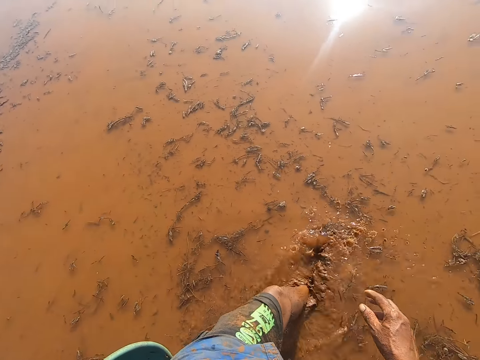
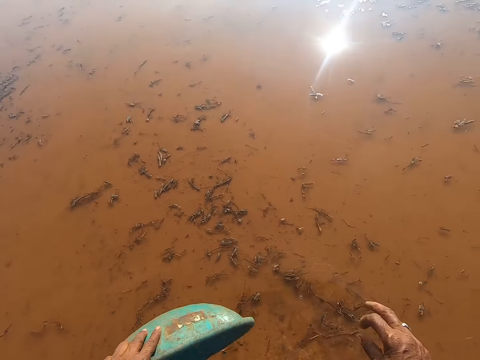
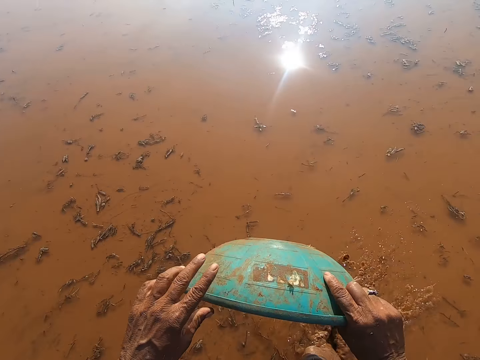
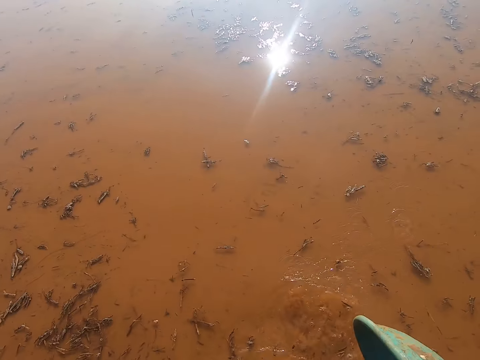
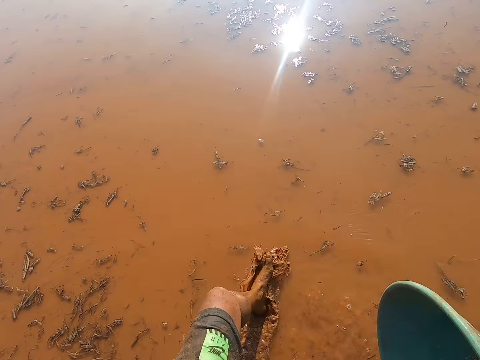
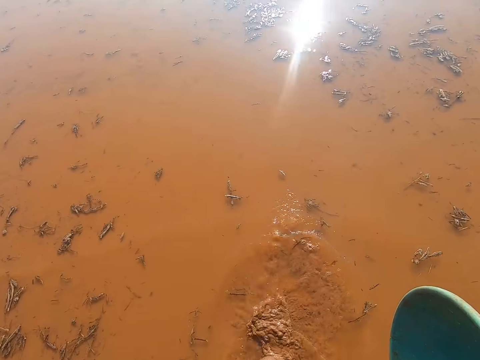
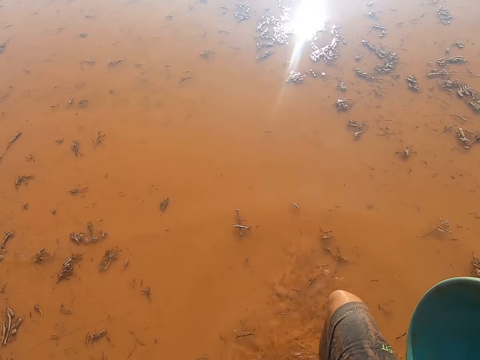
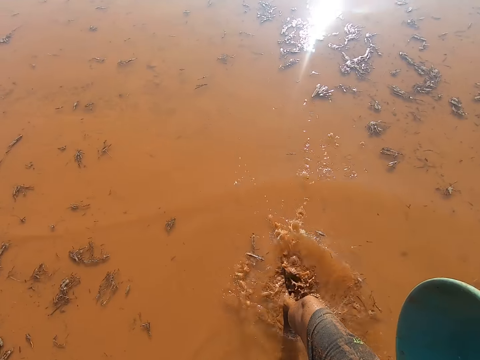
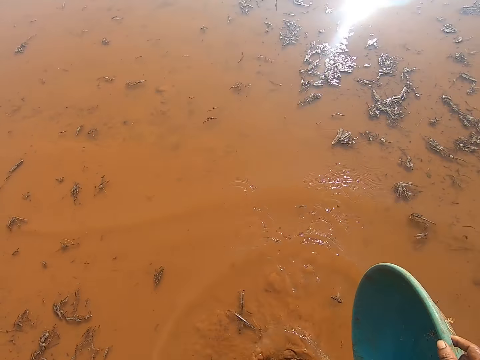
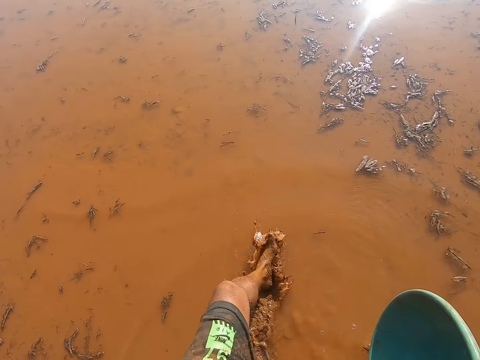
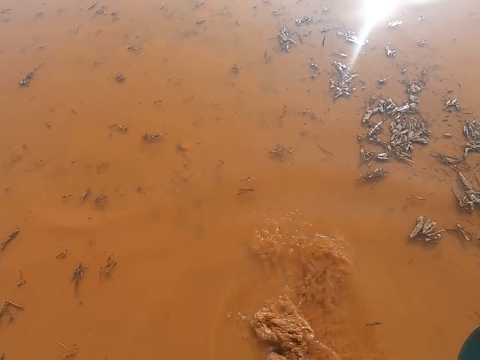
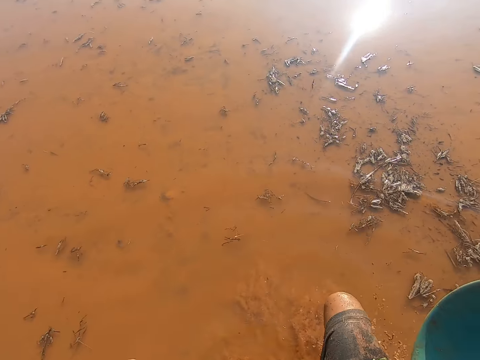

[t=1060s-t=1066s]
The camera wearer passes the bowl of grass seeds in his left hand to his right hand.

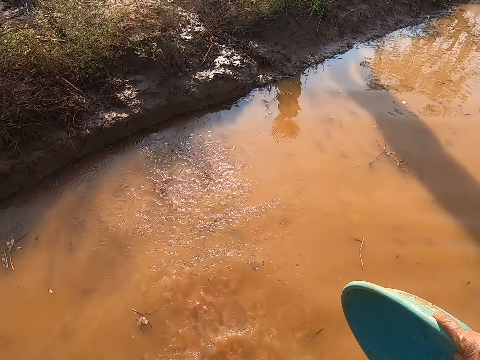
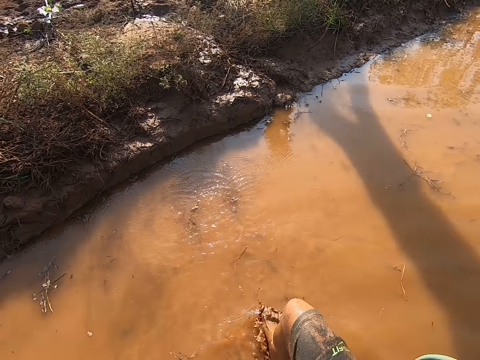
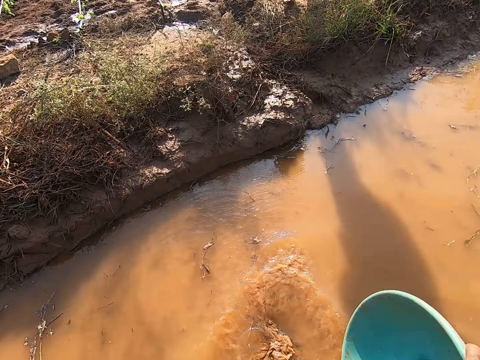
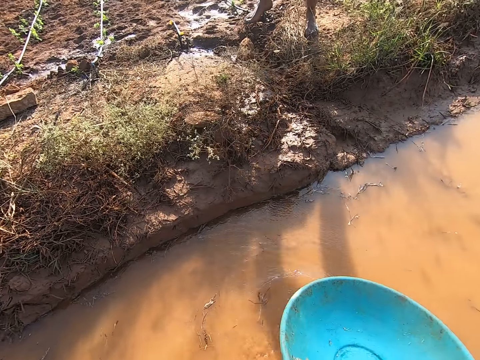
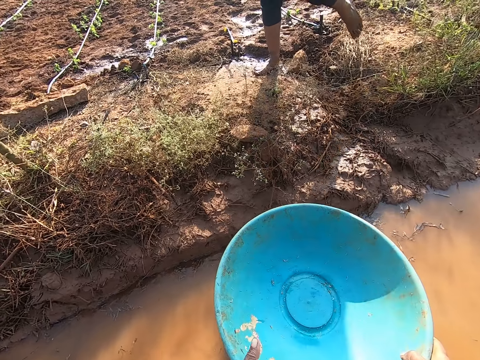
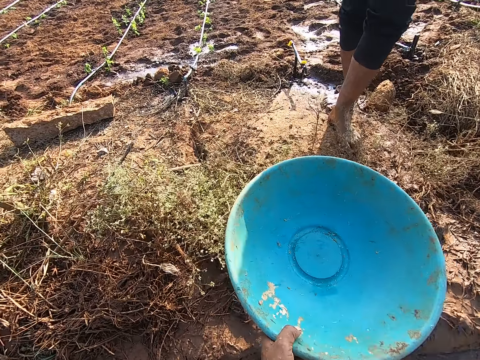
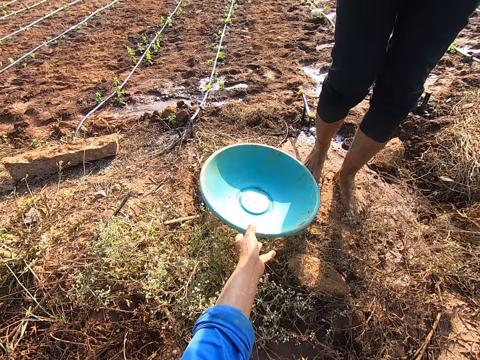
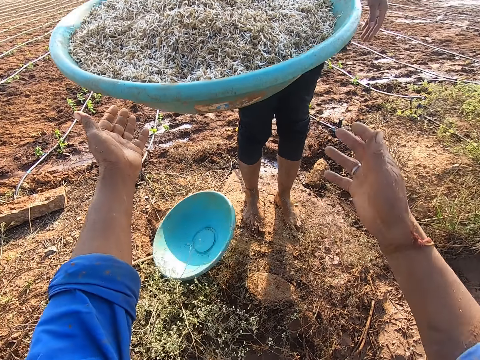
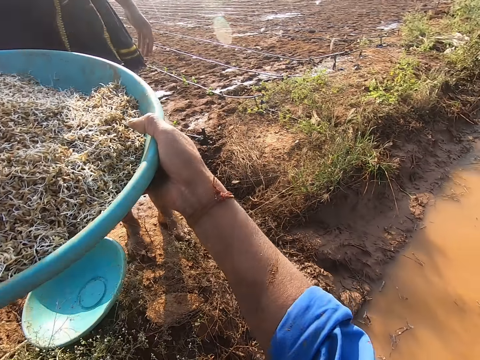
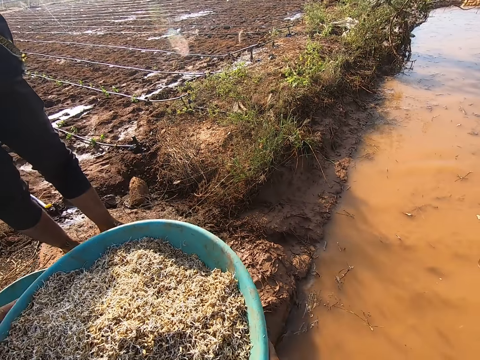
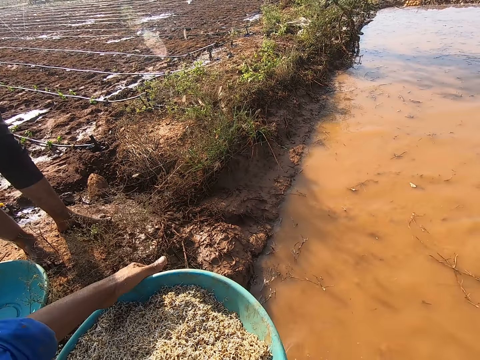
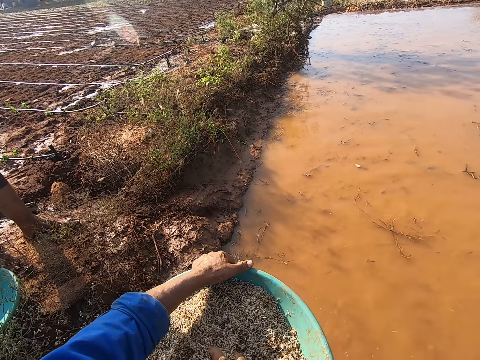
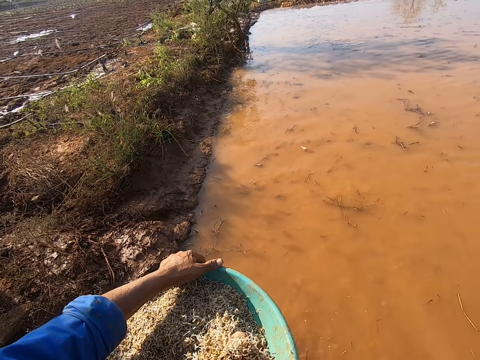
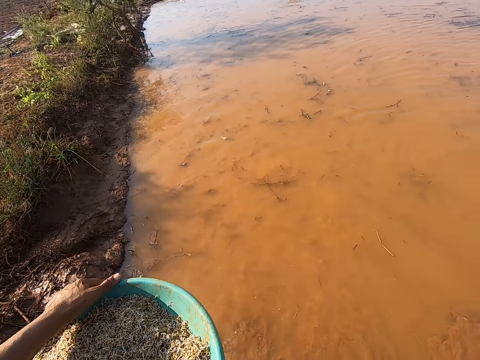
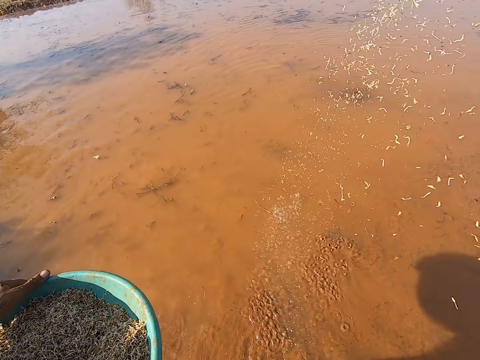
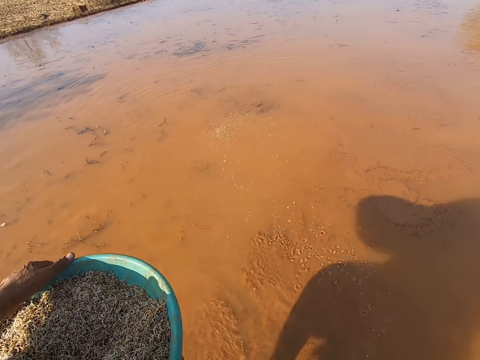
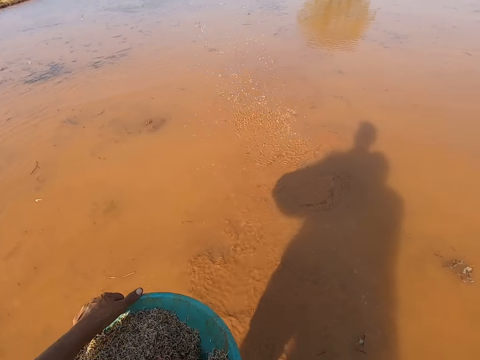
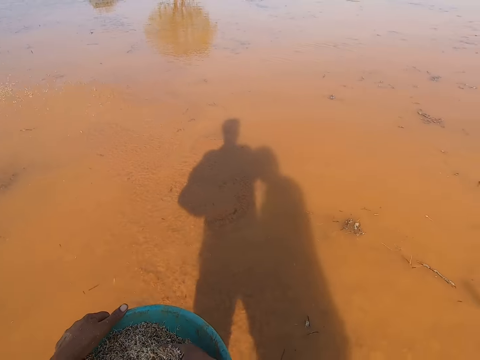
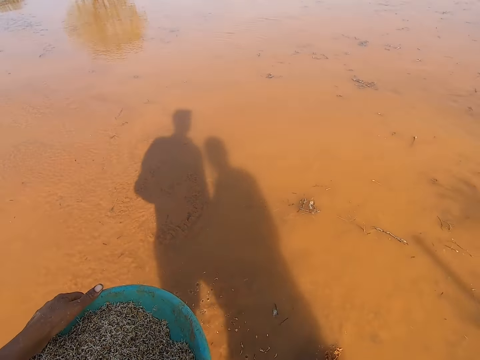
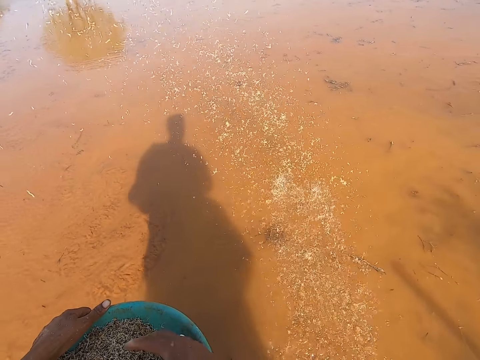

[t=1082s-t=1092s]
The camera wearer passes the bowl of grass seeds in his right hand to his left hand. He drops the bowl of grass seeds in his left hand on the ground. The man passes a bowl of grass seeds in his right hand to the camera wearer. The camera wearer picks grass seeds from the bowl in his left hand with his right hand. He spreads the grass seeds in his right hand on the moist ground. He picks grass seeds from the bowl in his left hand with his right hand. He spreads the grass seeds in his right hand on the moist ground.

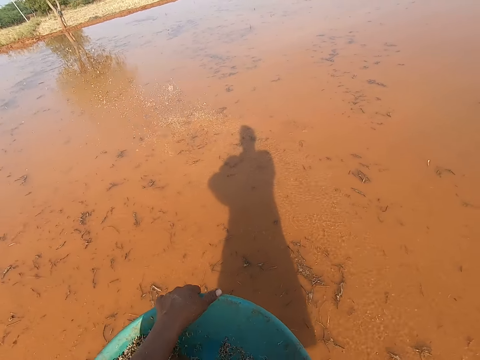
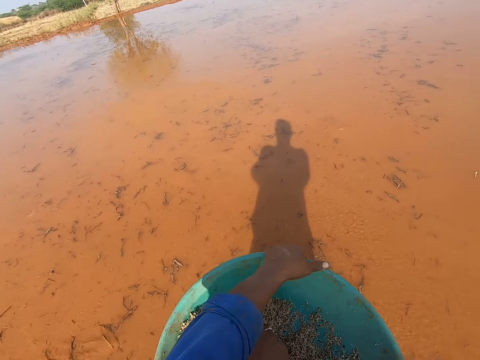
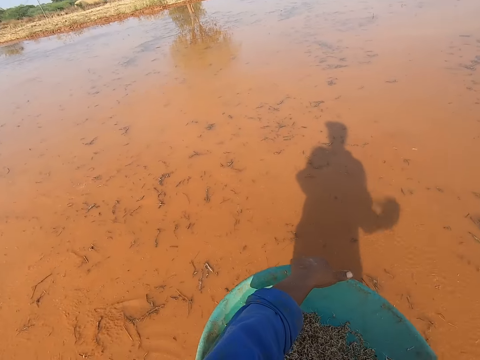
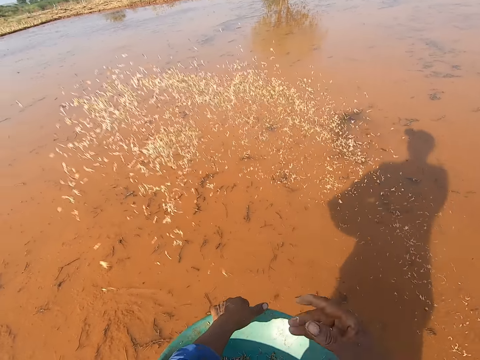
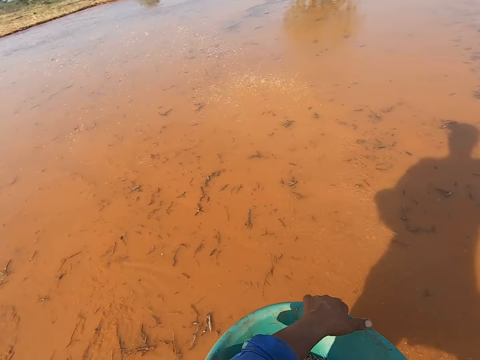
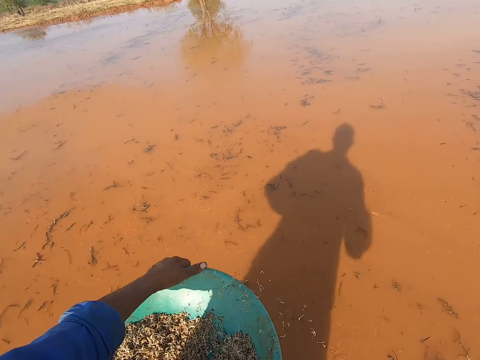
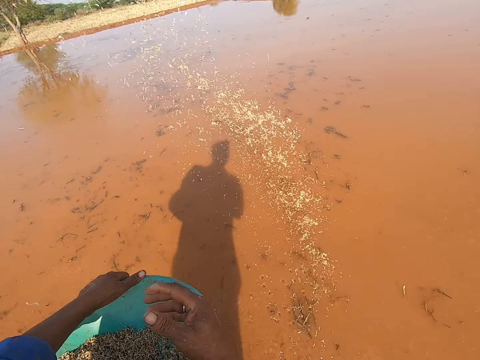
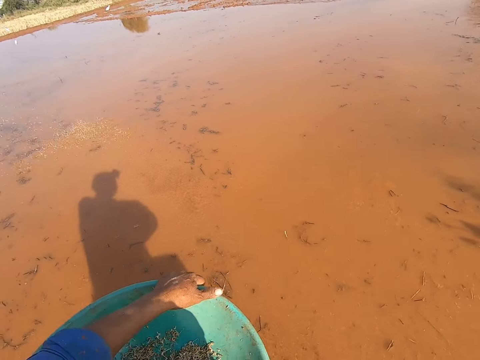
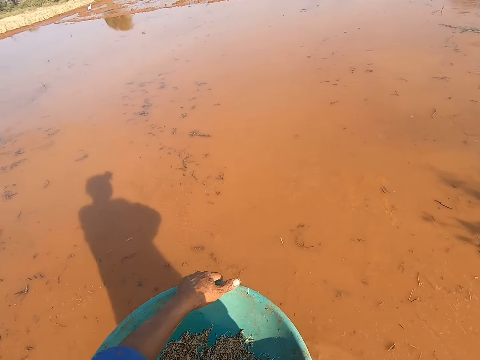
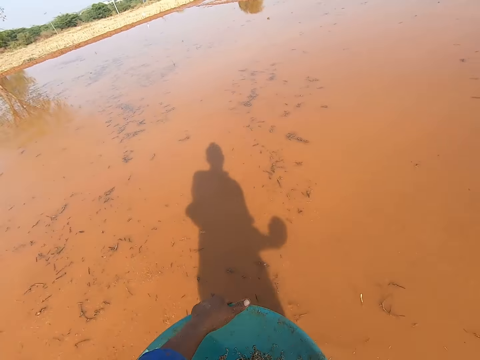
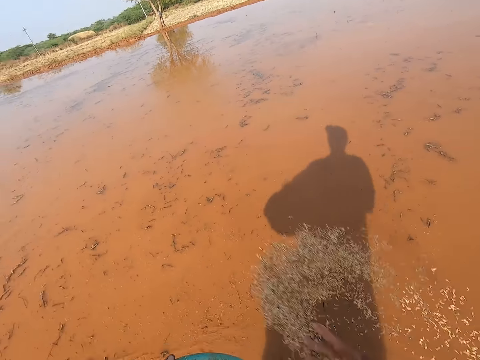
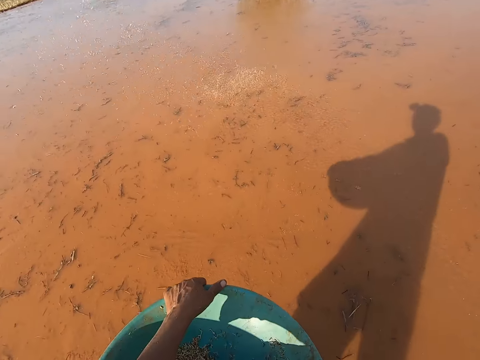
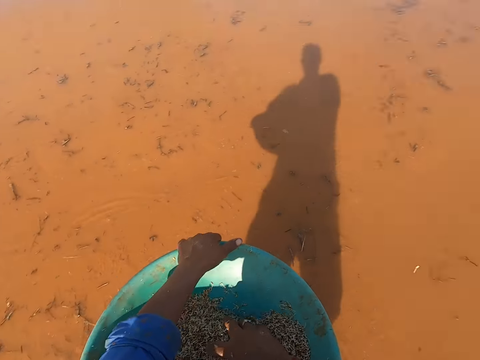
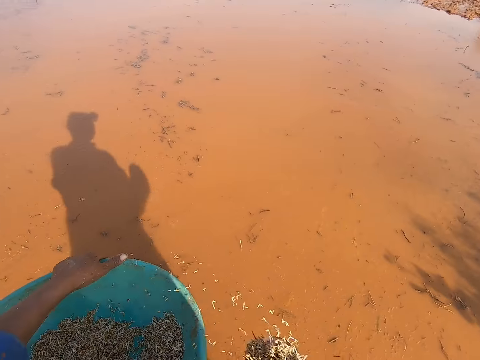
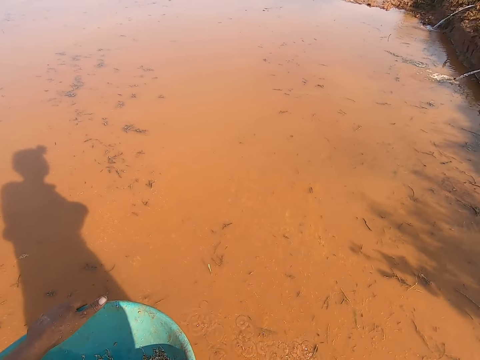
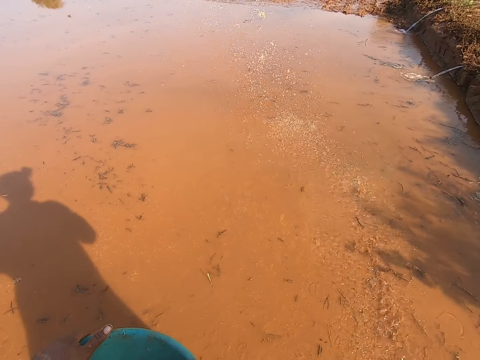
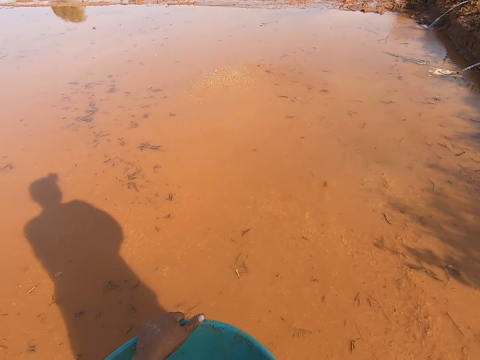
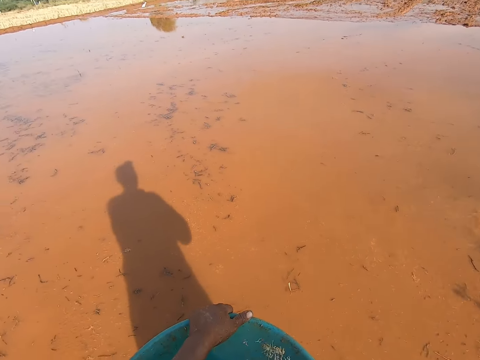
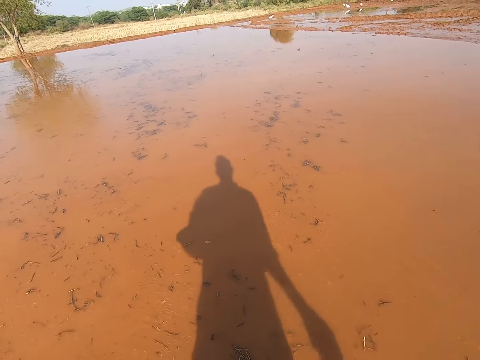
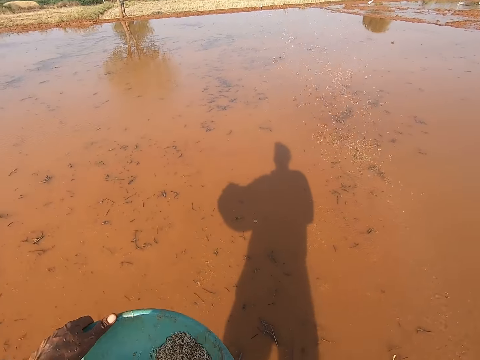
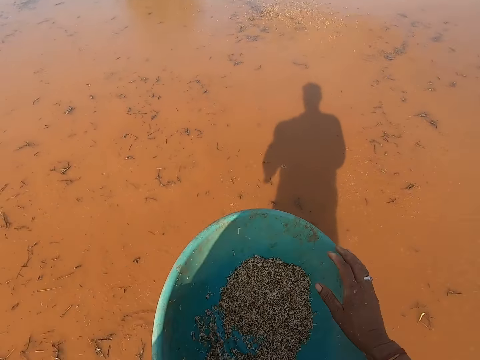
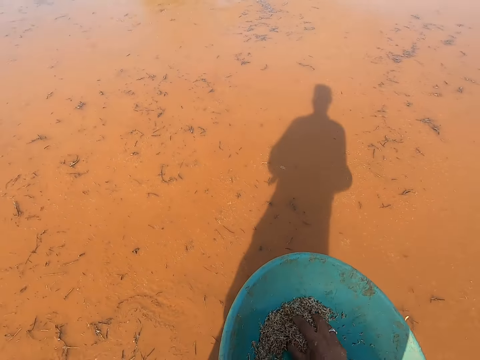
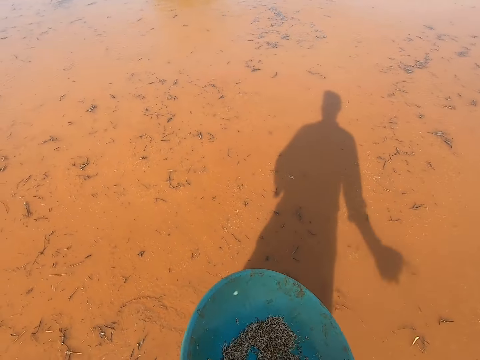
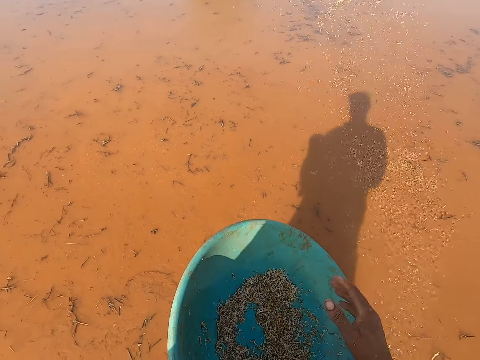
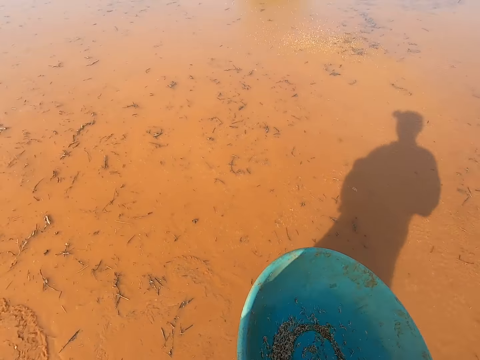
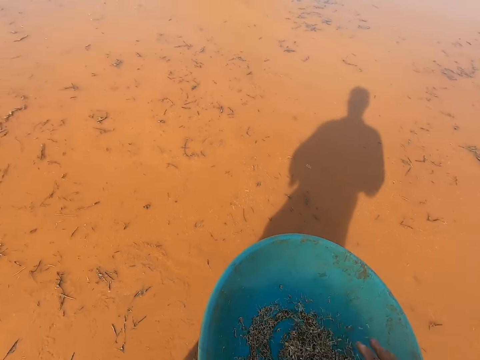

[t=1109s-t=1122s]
The camera wearer throws something over the water. He scoops seeds from the plastic bowl with his right hand. He sprinkles the seeds on the stream with his right hand. He scoops seeds from the plastic bowl with his right hand. He sprinkles the seeds on the stream with his right hand. He scoops seeds from the plastic bowl with his right hand. He sprinkles the seeds on the stream with his right hand. He scoops seeds from the plastic bowl with his right hand. He sprinkles the seeds on the stream with his right hand. He scoops seeds from the plastic bowl with his right hand. He sprinkles the seeds on the stream with his right hand. He scoops seeds from the plastic bowl with his right hand. He sprinkles the seeds on the stream with his right hand.
